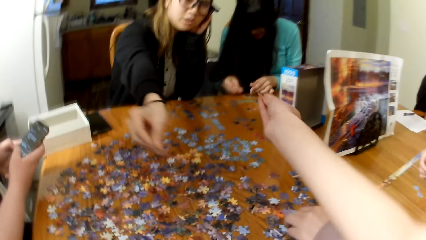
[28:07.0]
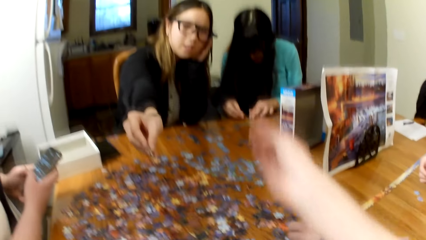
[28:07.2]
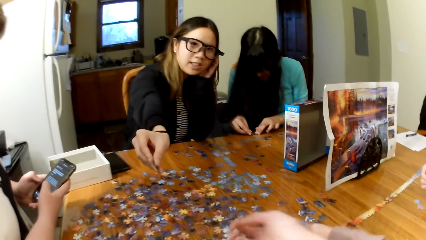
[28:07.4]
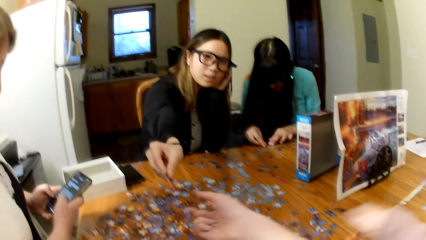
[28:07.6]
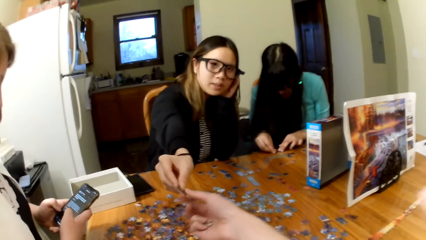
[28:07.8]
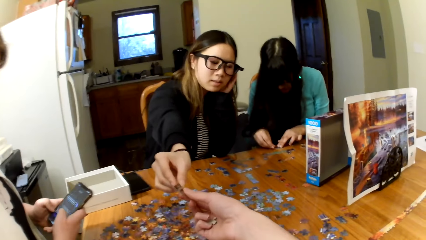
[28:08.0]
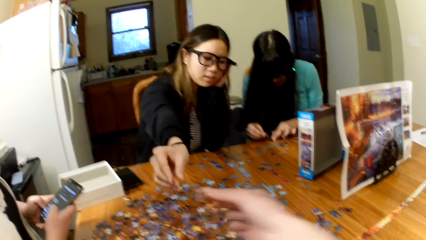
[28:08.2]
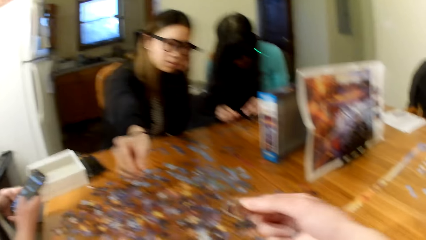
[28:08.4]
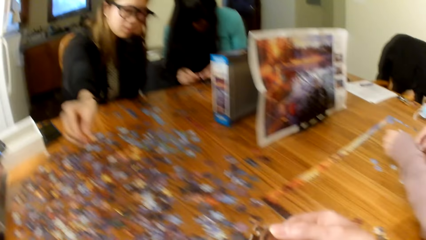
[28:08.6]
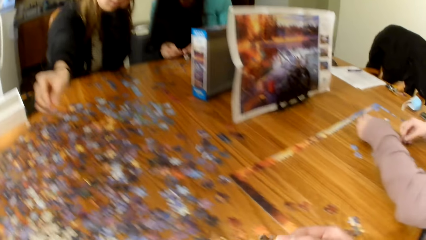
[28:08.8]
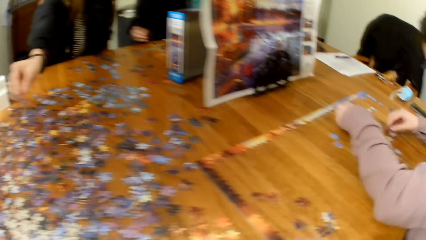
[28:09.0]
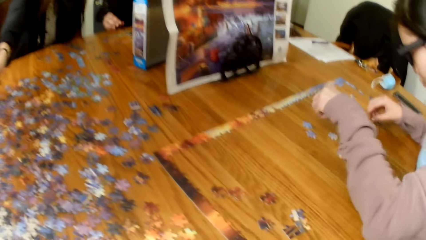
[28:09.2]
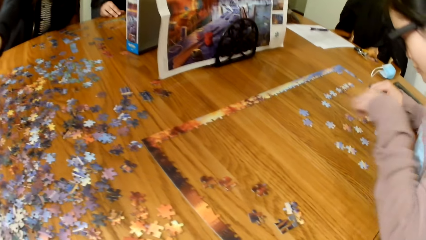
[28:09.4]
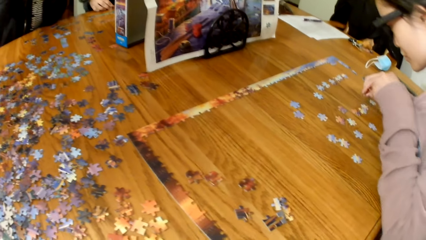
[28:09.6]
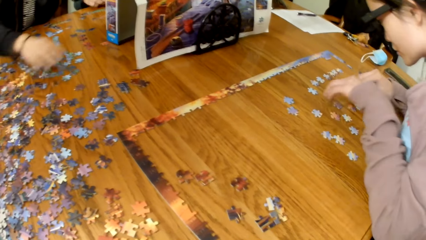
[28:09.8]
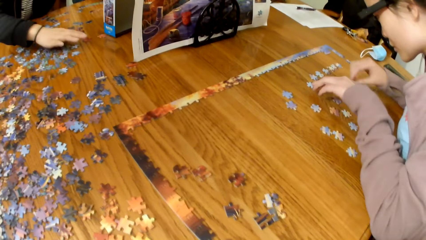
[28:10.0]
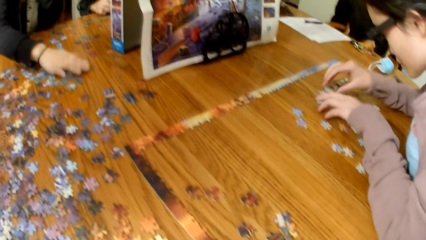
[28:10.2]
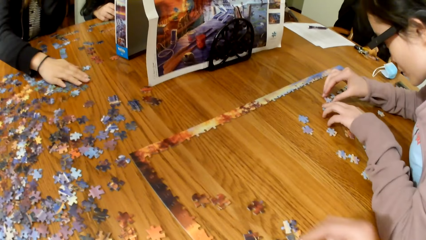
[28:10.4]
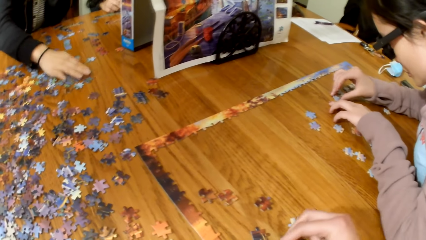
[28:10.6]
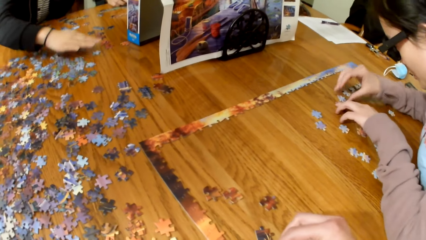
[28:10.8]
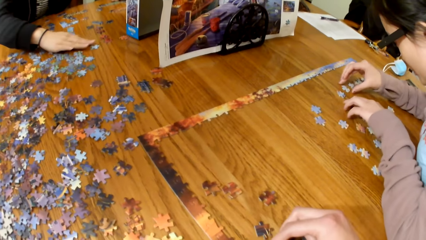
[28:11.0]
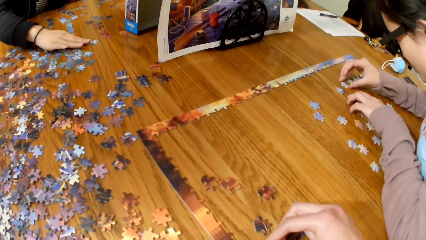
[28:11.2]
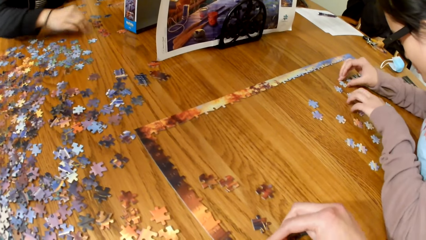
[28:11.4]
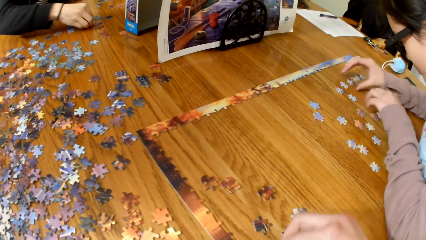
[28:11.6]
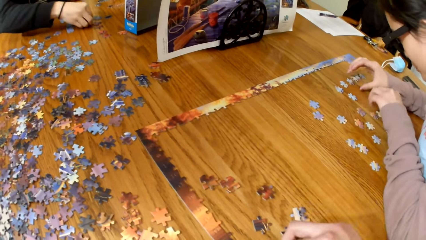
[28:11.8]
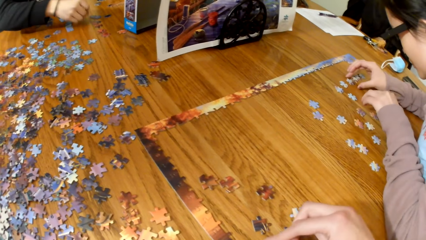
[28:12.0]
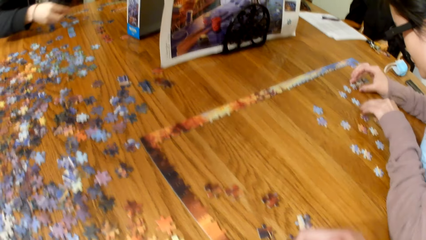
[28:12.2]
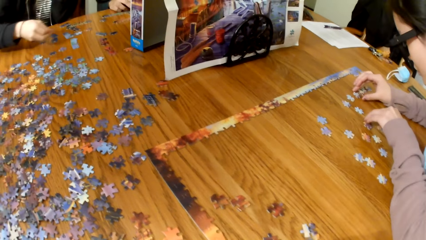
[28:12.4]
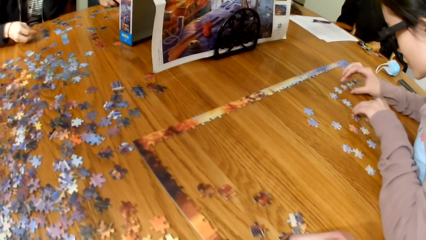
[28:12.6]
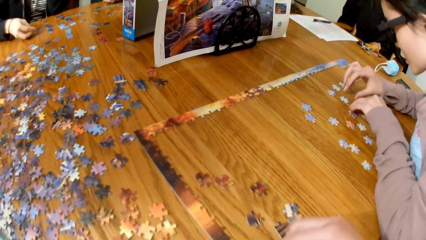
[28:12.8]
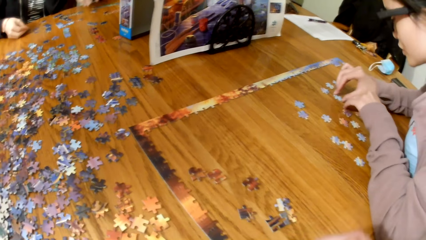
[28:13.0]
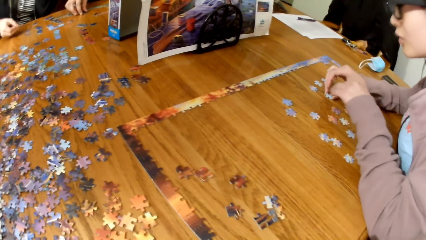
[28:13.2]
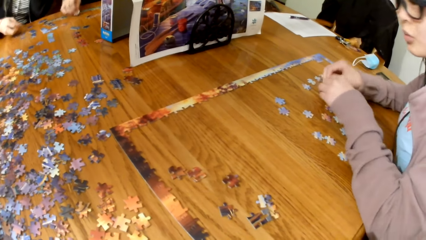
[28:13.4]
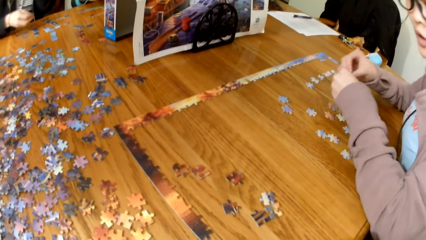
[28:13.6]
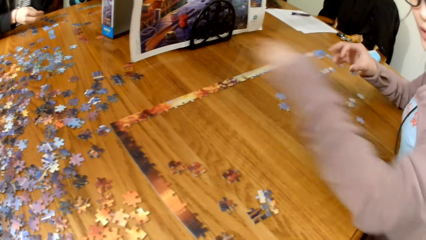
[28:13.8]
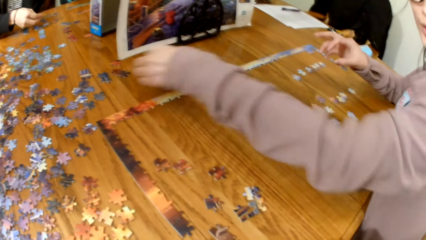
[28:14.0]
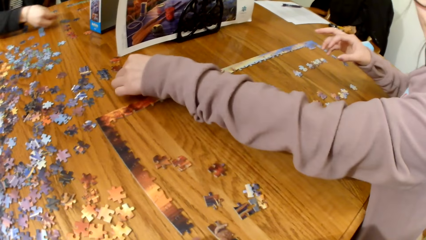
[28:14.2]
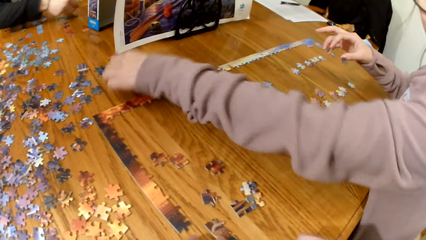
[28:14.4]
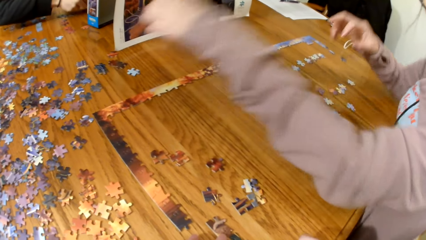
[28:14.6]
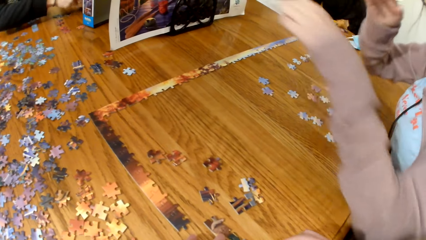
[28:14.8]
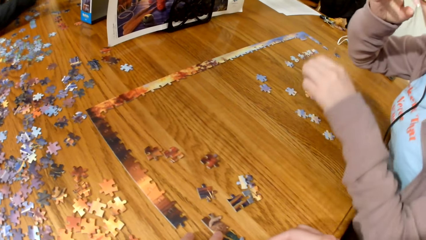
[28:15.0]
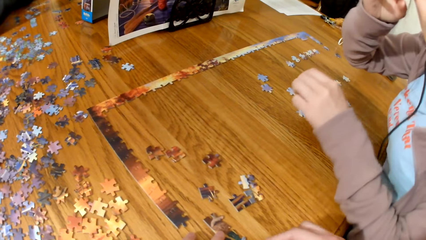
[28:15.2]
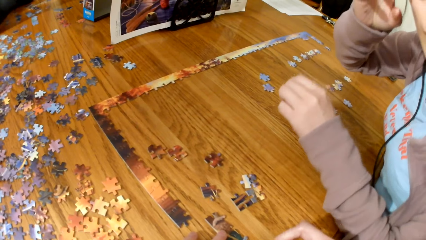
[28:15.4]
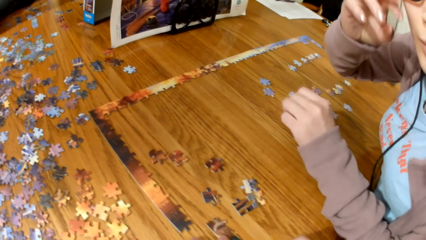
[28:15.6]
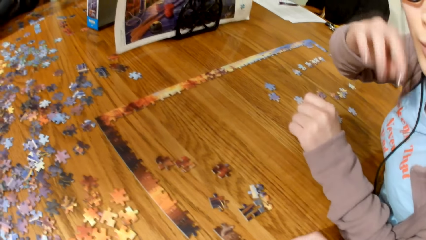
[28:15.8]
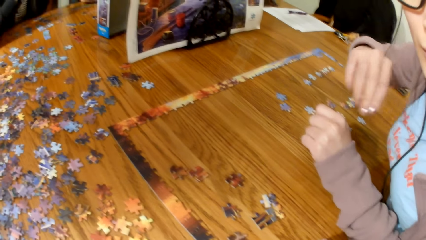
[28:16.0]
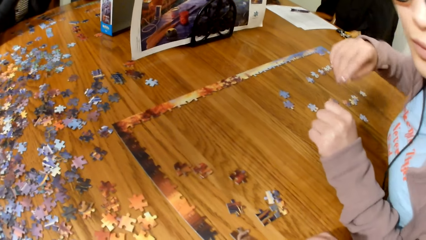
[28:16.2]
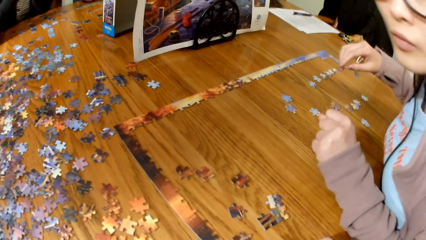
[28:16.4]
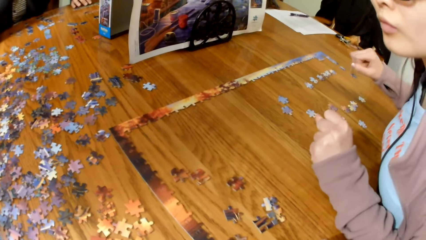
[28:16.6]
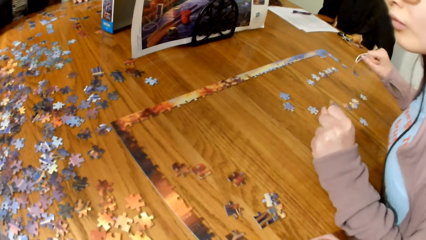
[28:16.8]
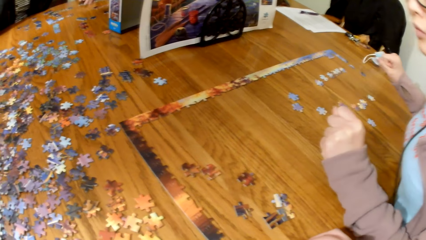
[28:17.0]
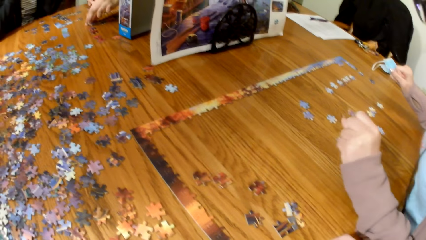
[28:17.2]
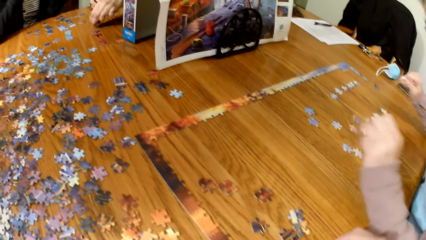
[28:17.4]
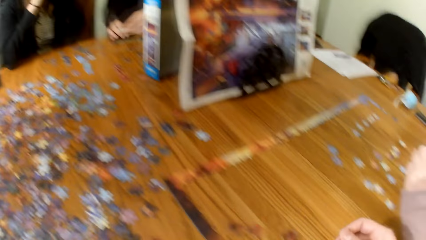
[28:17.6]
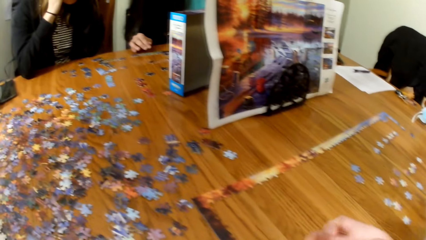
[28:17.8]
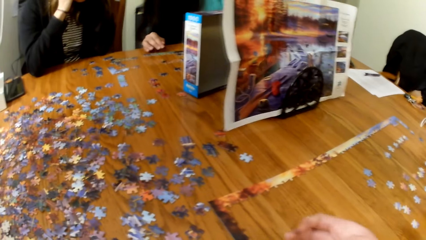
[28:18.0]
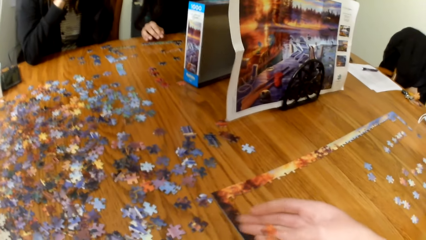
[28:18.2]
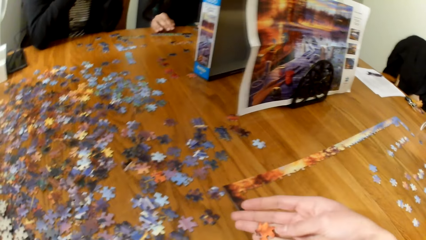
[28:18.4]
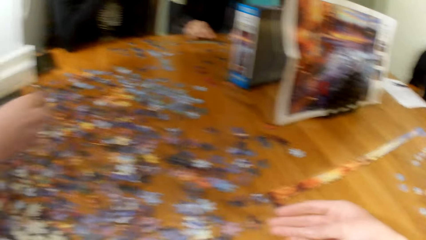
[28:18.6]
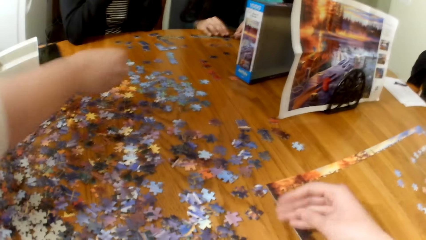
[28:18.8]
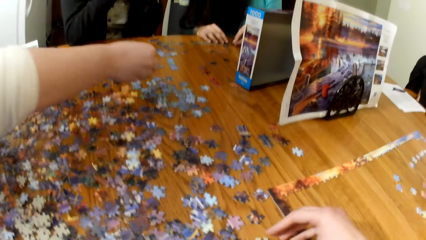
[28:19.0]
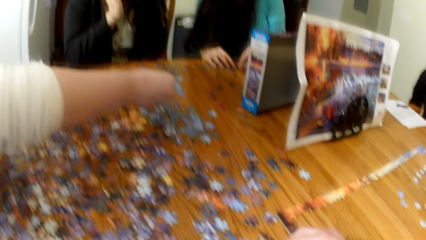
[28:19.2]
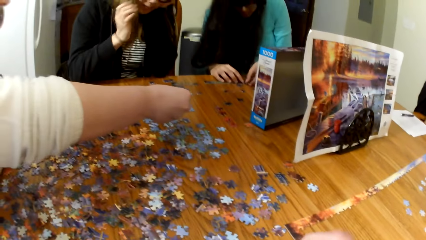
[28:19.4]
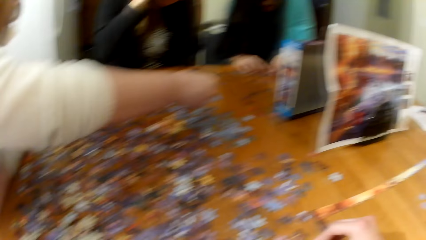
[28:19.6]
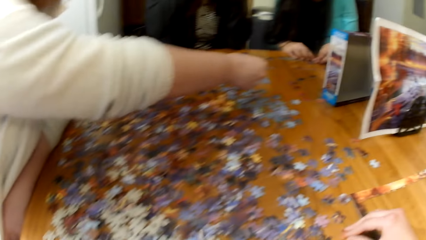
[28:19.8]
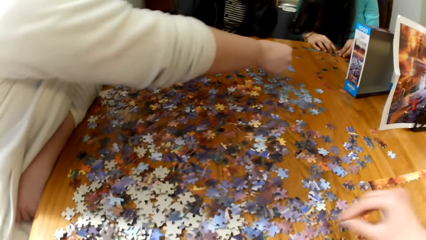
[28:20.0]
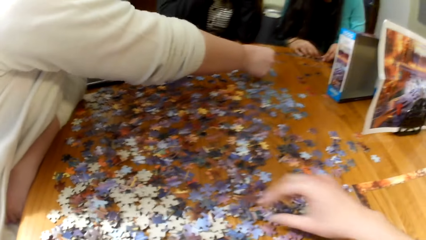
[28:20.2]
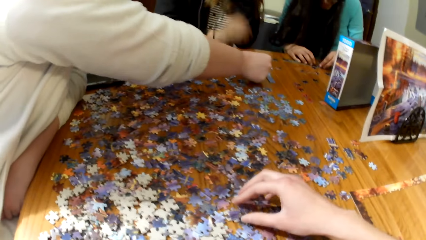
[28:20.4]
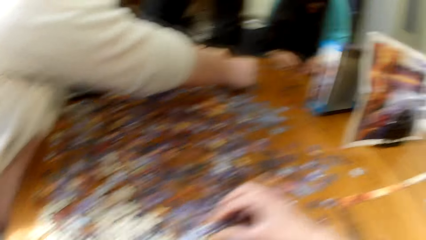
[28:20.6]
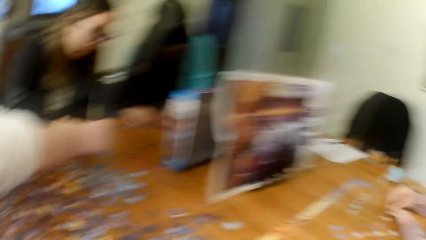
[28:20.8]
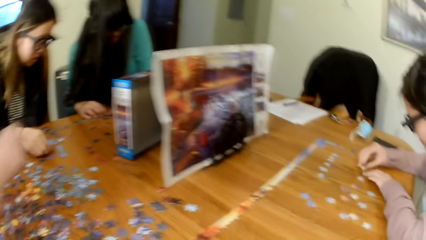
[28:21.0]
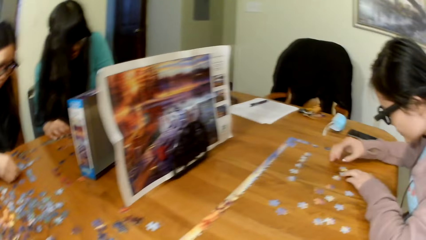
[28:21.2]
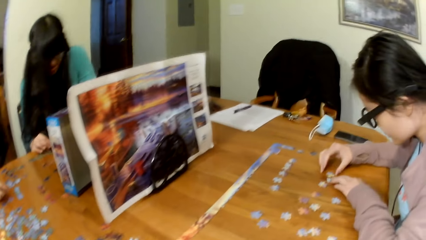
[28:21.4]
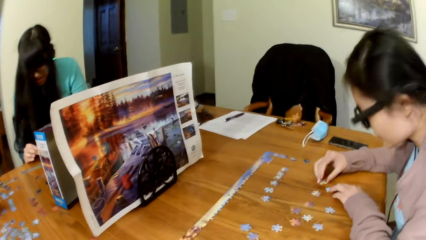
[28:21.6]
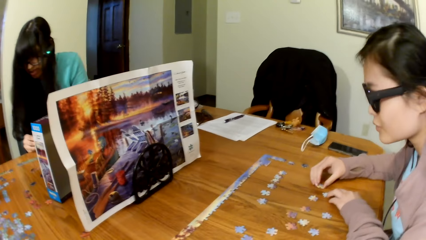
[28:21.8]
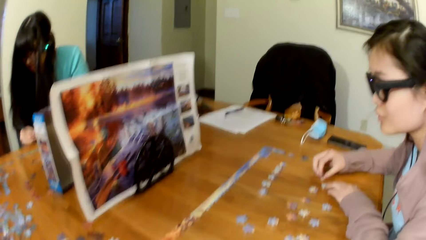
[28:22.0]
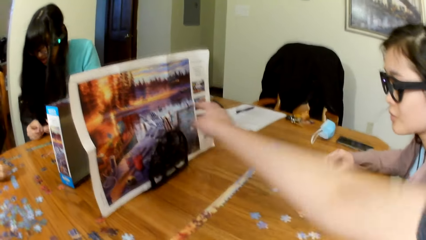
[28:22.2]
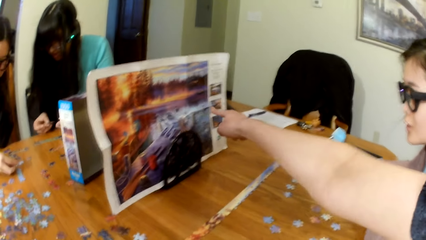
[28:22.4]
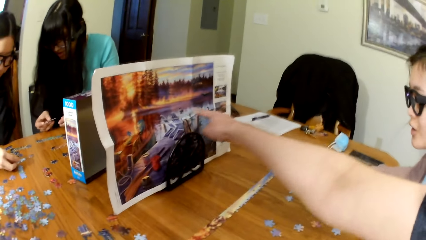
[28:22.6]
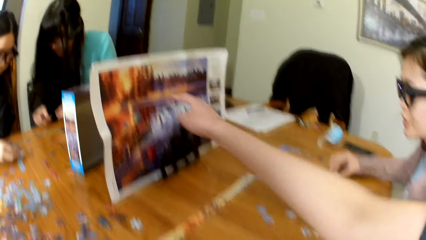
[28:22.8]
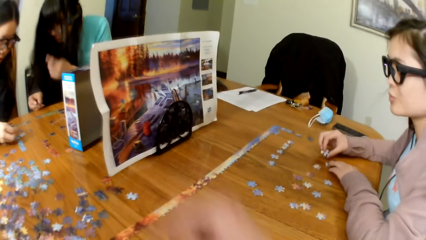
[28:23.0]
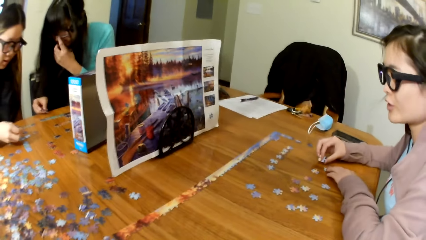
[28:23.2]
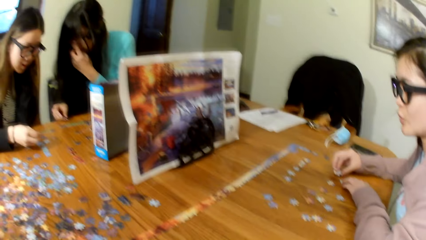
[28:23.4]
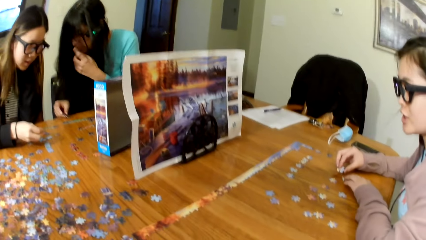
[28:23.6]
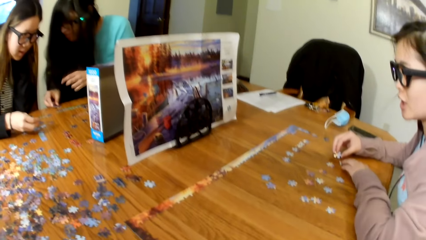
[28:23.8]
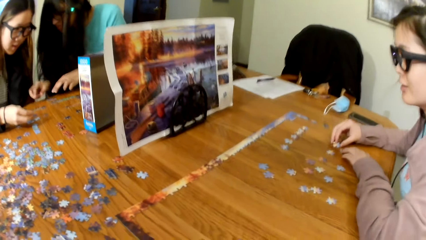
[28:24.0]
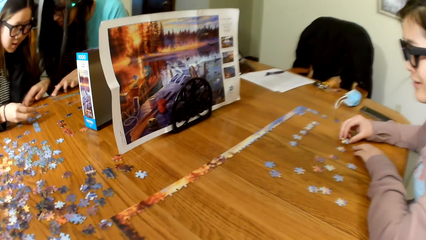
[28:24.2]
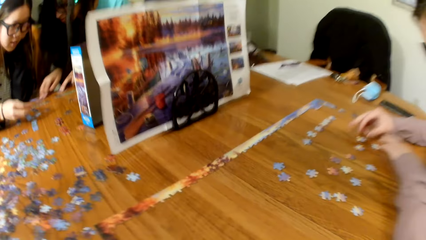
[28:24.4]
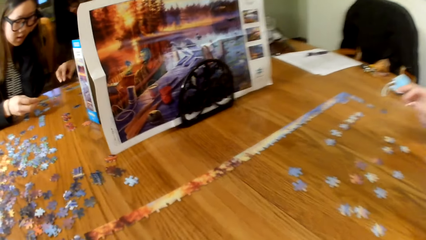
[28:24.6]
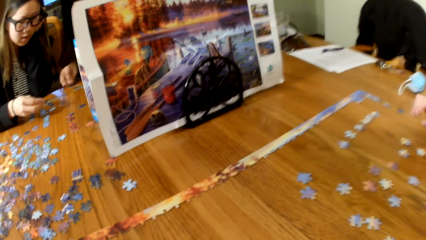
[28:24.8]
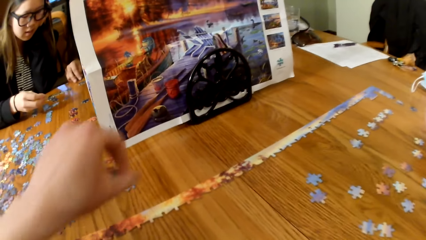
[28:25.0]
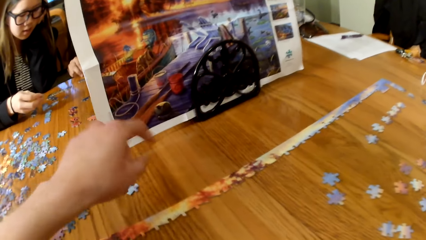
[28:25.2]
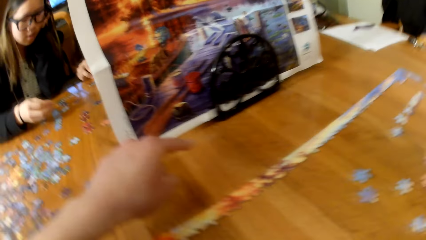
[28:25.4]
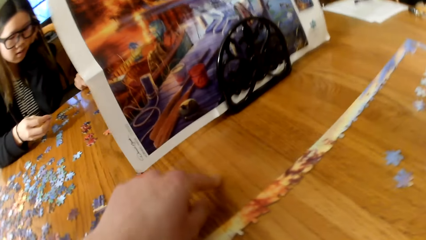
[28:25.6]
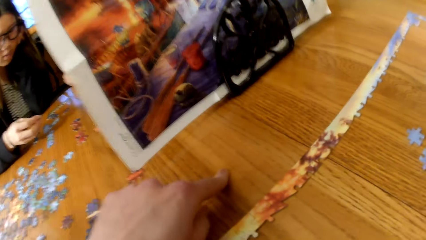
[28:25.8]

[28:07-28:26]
The camera wearer makes the puzzle. They pick a puzzle card from a lady. A woman makes the puzzle. Another woman makes the puzzle. Another woman makes the puzzle. The camera wearer points on the jigsaw puzzle board.
